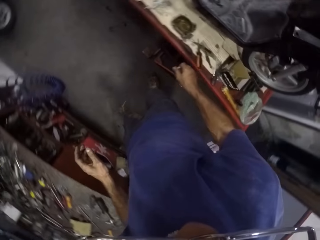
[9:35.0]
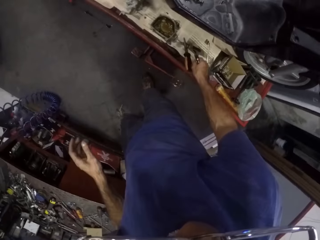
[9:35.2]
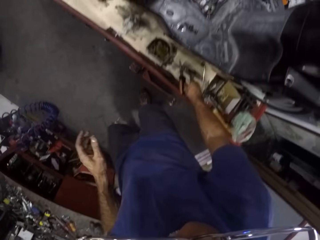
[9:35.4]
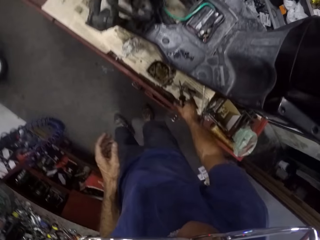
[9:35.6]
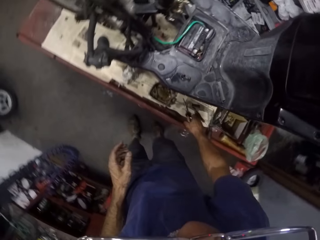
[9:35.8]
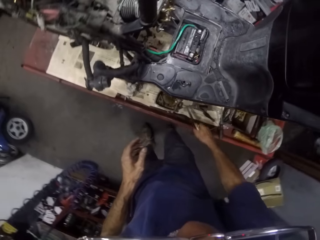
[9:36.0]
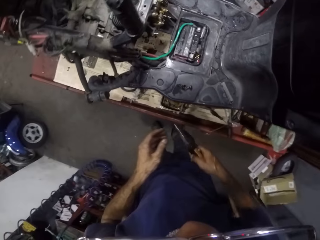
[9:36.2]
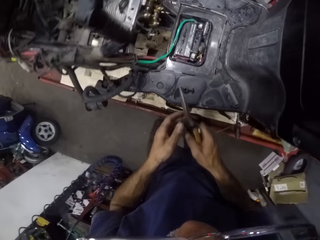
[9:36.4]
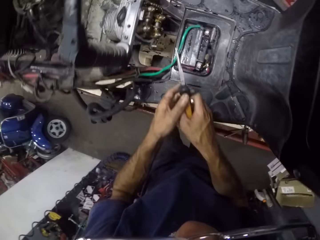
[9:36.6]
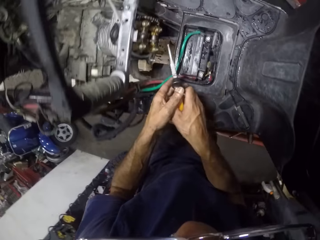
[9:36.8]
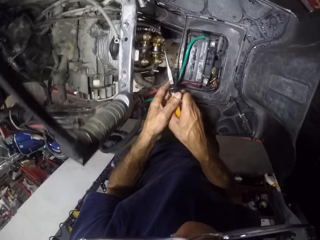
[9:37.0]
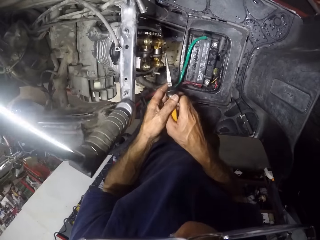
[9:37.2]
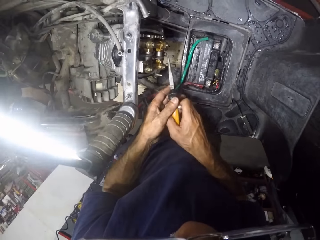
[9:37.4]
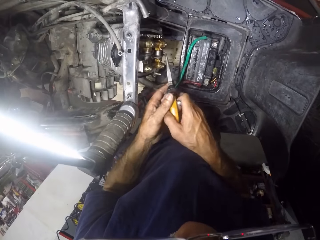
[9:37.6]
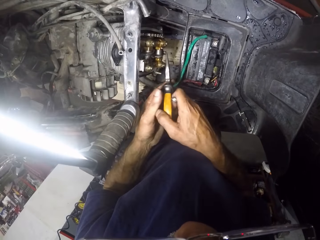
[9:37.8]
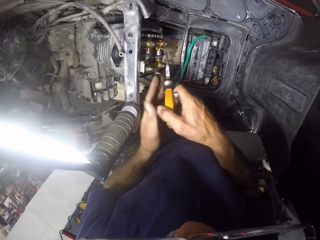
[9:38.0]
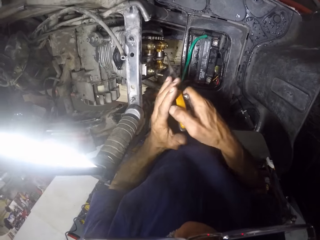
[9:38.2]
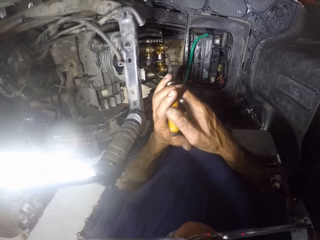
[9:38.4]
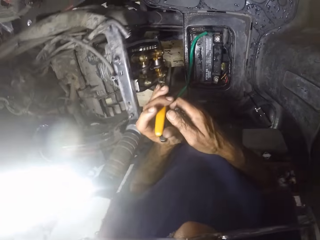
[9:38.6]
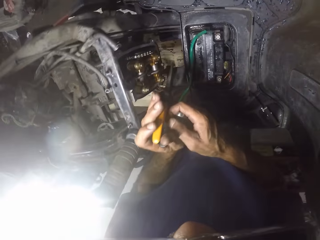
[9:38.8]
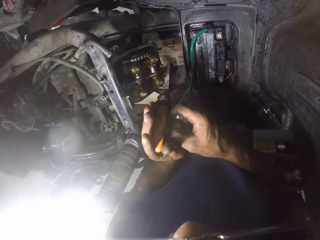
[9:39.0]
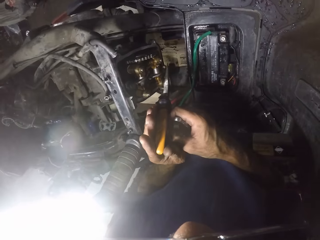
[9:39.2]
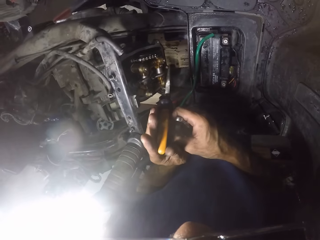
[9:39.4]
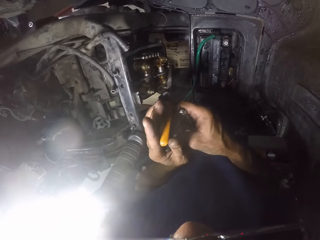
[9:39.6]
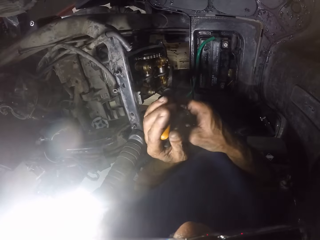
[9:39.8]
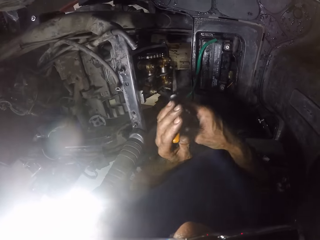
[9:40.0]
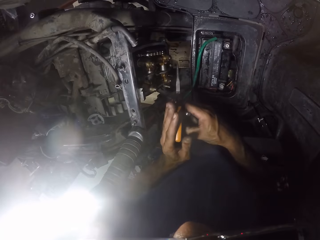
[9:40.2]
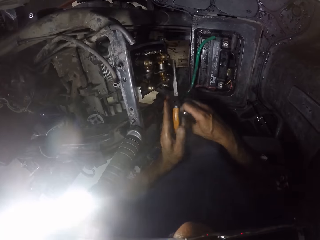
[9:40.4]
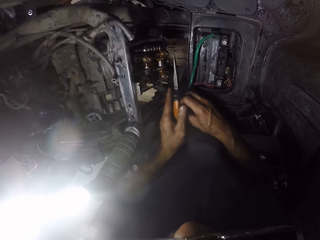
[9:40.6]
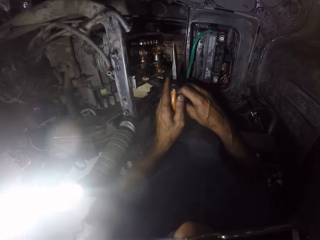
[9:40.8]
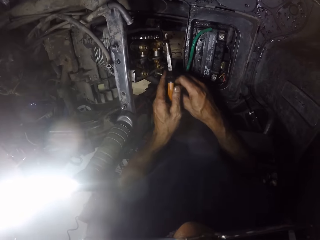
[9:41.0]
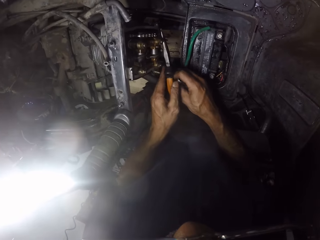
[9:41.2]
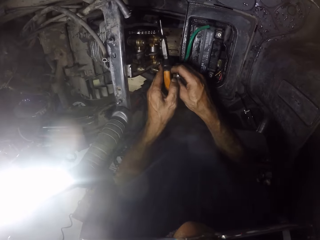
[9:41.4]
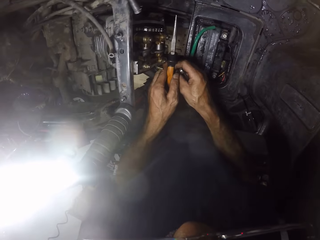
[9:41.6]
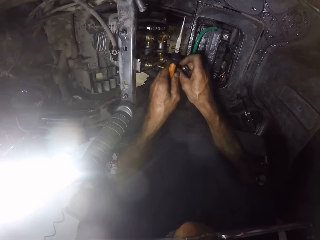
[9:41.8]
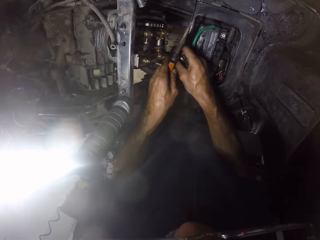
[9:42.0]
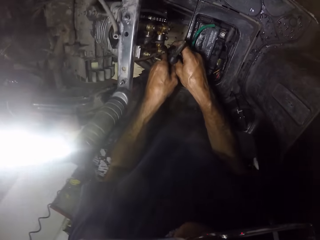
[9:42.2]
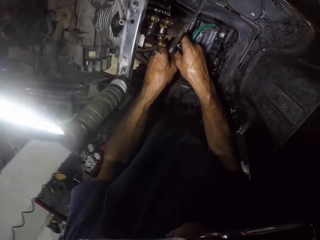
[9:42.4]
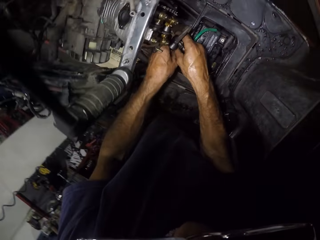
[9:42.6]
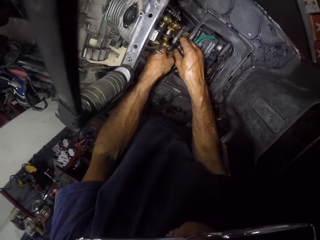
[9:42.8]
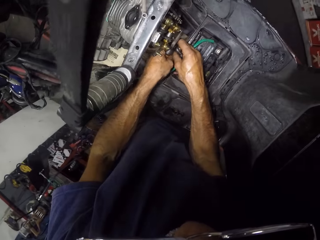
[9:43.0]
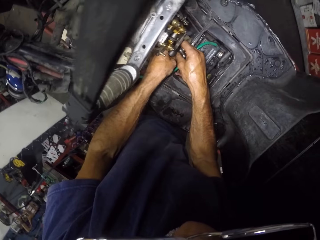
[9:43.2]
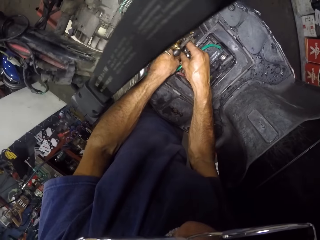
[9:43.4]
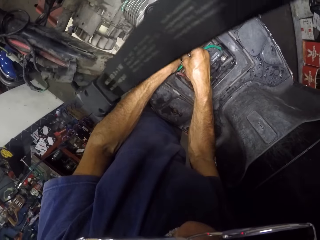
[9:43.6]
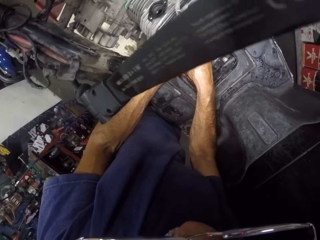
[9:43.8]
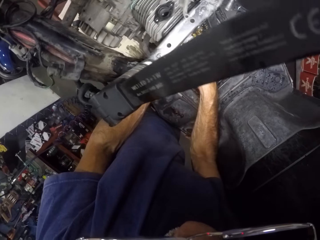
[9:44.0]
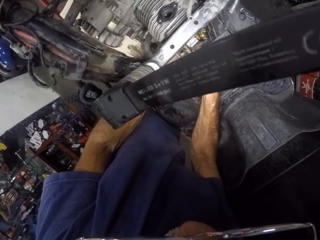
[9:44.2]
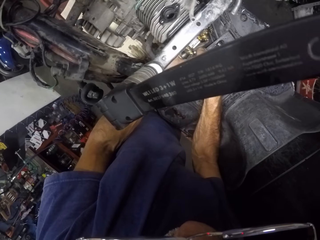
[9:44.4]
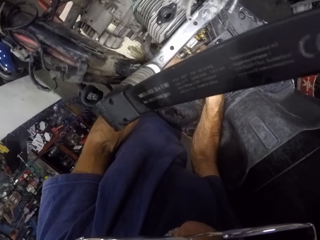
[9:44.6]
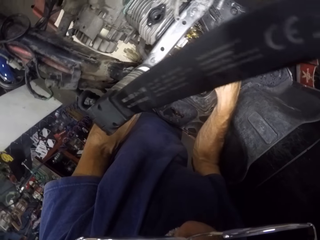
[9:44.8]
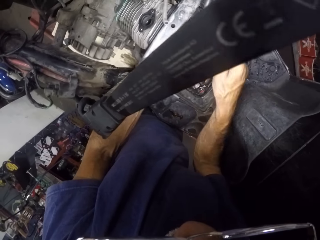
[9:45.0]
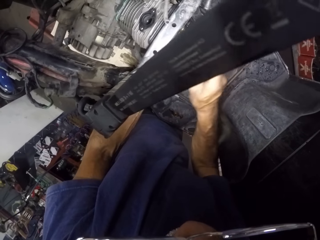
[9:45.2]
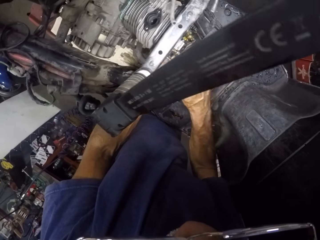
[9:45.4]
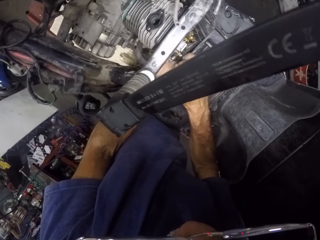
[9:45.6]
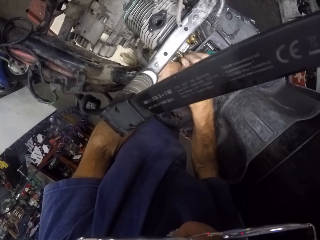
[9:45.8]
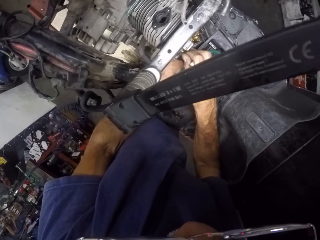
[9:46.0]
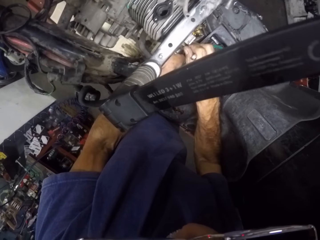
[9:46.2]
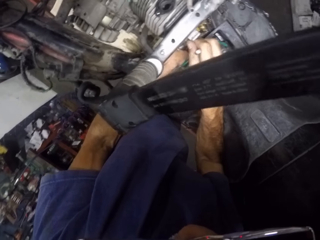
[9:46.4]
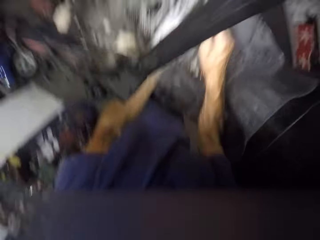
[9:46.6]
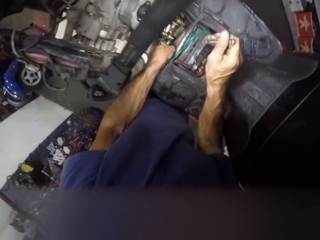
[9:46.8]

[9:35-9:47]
The camera wearer picks up a plier from a work bench. They fasten nuts in the engine. They tighten the nut with the plier or hands.

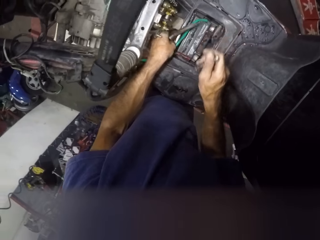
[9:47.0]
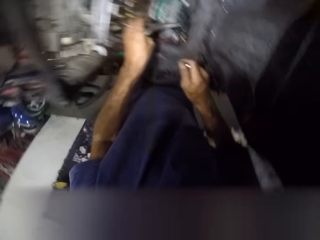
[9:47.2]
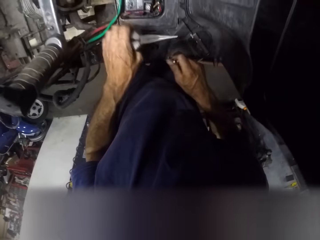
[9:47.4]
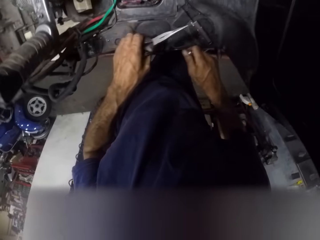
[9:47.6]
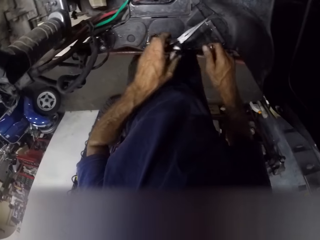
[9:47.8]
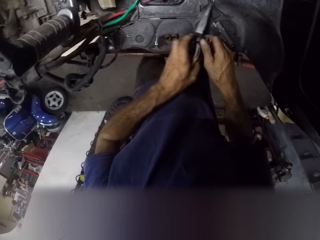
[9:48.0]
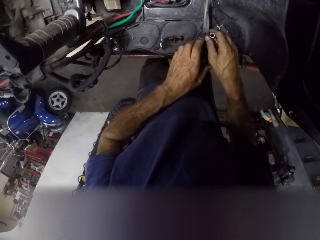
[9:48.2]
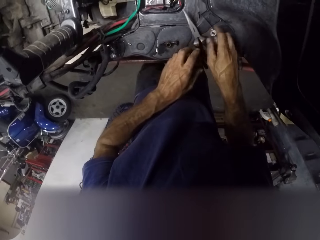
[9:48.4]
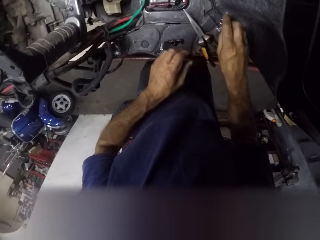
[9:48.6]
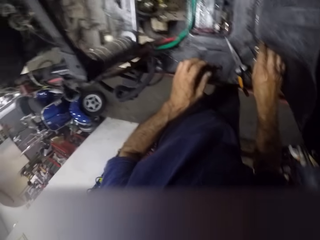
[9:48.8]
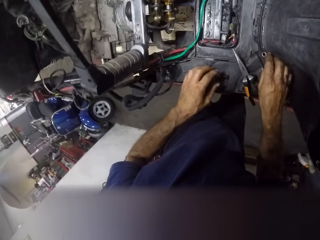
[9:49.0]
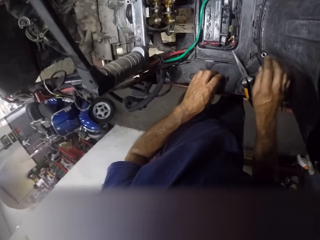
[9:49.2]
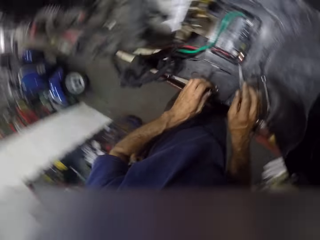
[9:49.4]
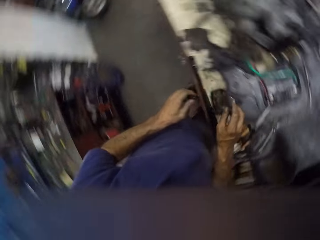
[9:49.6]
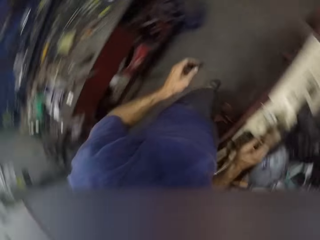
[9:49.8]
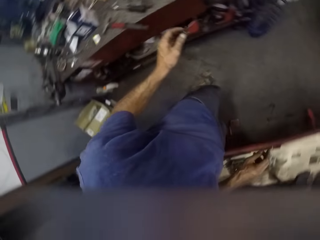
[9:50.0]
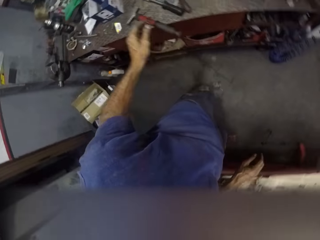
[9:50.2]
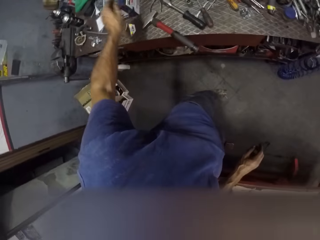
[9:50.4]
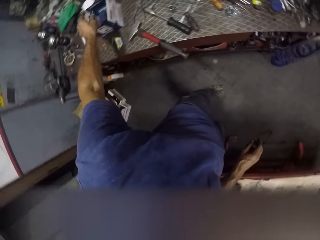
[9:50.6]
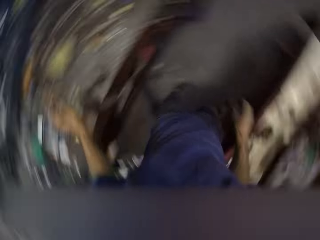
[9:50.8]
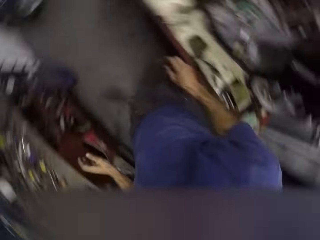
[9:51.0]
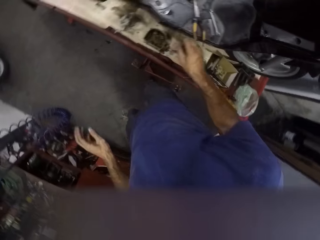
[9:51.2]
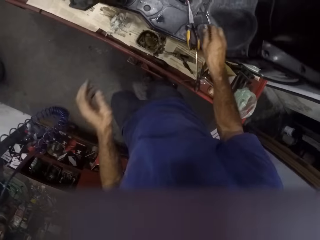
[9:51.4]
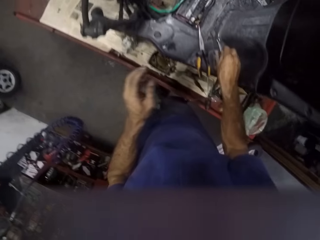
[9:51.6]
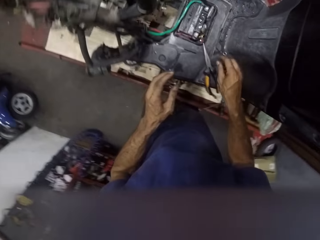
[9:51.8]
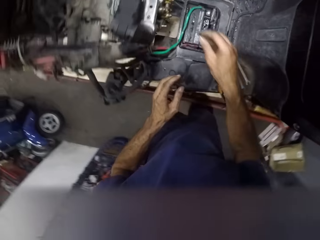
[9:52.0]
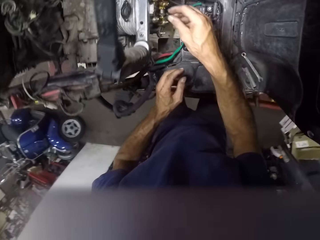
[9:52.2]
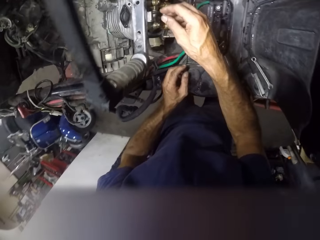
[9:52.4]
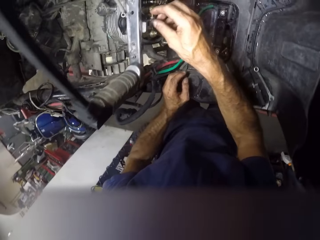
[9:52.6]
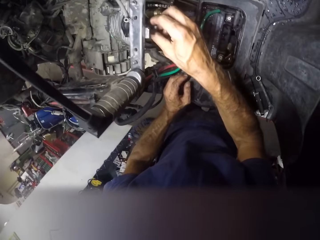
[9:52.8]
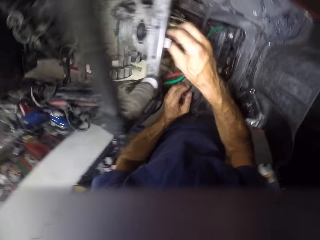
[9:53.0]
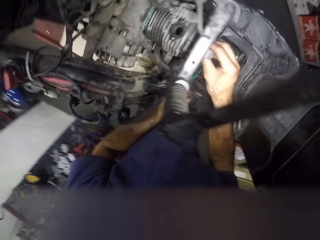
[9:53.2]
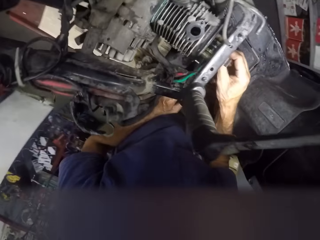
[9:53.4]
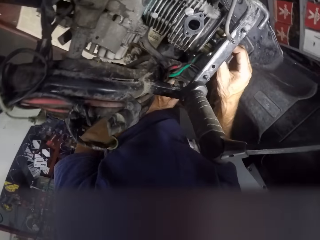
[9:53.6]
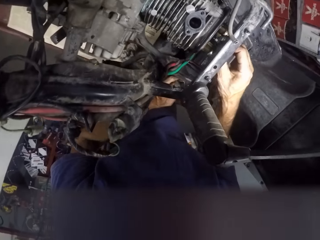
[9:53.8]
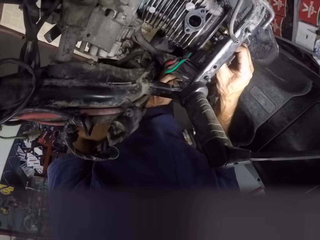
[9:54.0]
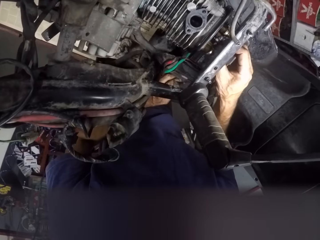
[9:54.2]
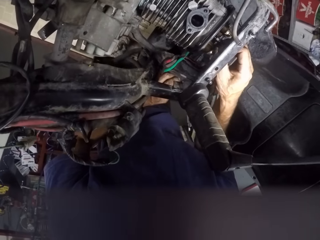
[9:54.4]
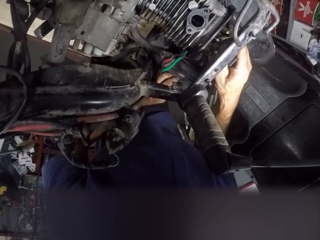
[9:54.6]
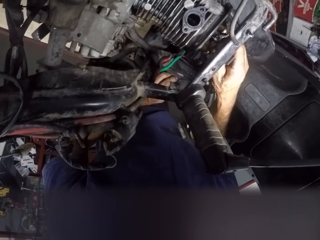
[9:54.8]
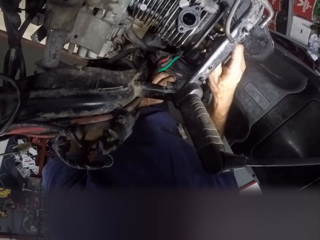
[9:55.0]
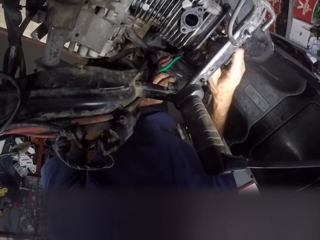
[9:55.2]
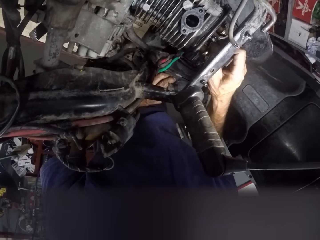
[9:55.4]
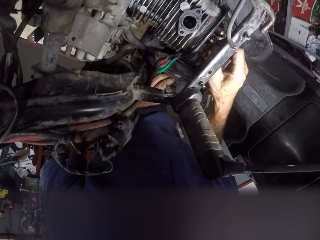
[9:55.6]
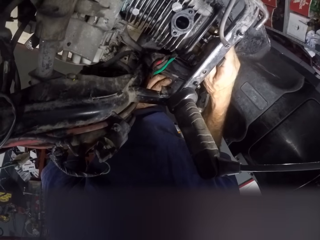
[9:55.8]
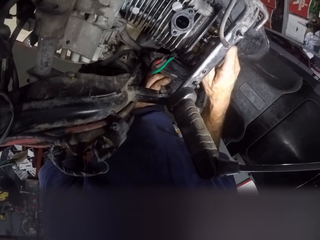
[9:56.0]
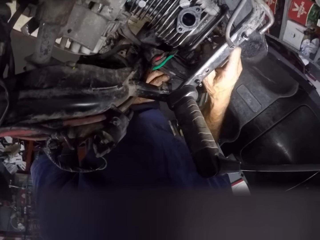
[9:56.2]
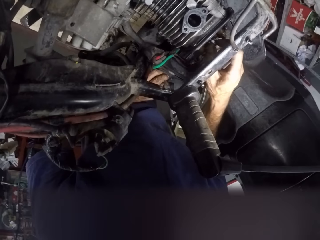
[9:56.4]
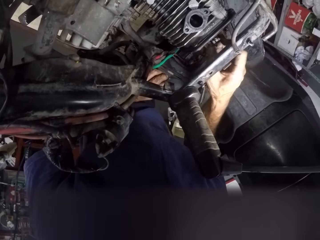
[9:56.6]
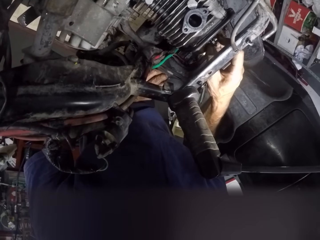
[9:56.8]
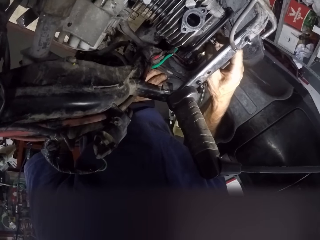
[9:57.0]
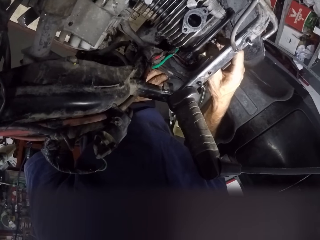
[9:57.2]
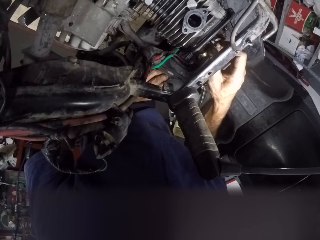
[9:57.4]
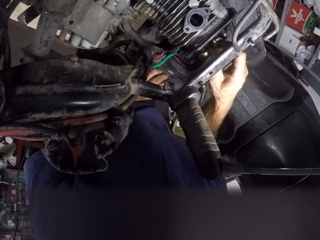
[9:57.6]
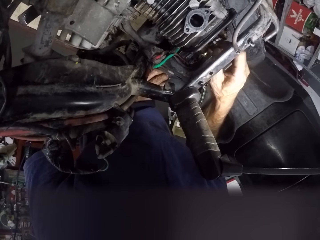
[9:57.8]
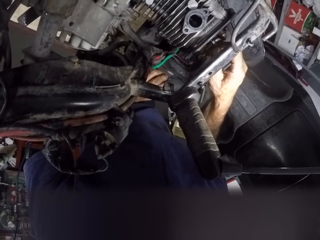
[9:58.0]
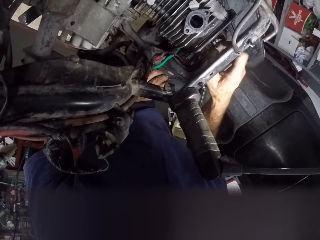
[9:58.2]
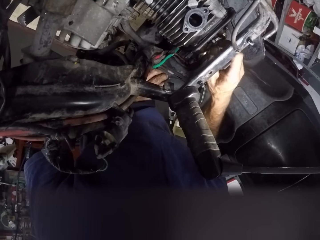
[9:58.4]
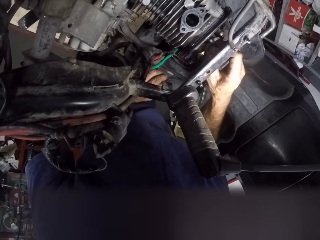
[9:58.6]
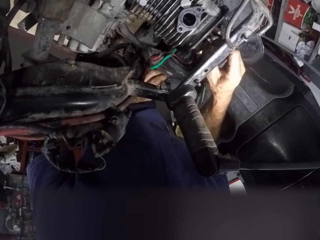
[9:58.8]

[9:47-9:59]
The camera wearer places the plier and the spanner on the machine. He tightens a nut on the block with his hands.
